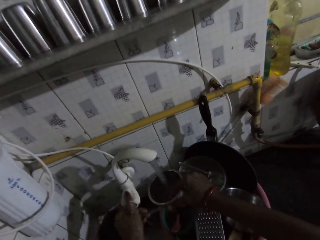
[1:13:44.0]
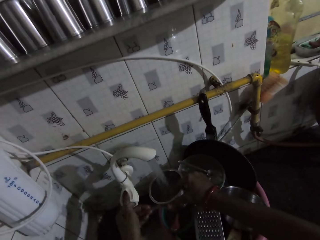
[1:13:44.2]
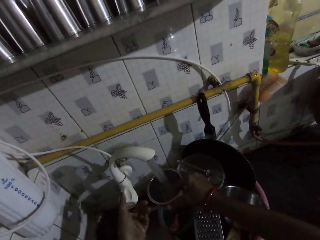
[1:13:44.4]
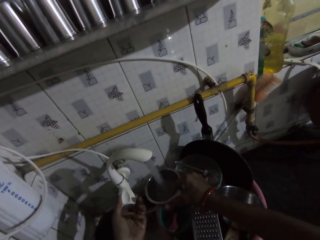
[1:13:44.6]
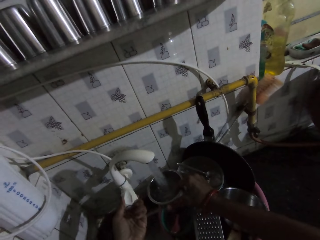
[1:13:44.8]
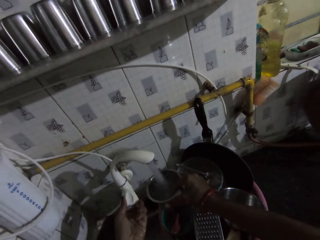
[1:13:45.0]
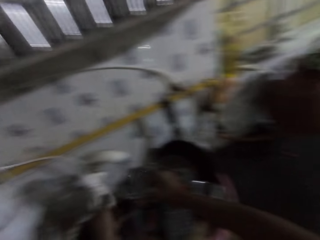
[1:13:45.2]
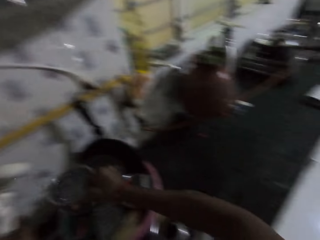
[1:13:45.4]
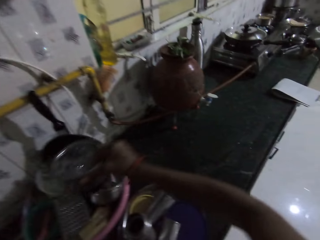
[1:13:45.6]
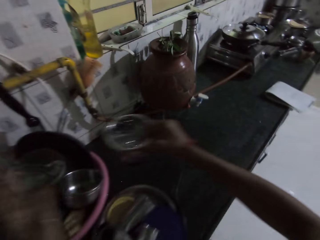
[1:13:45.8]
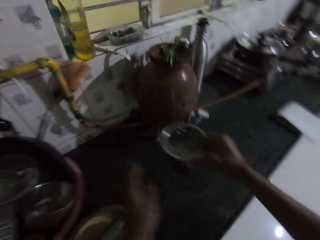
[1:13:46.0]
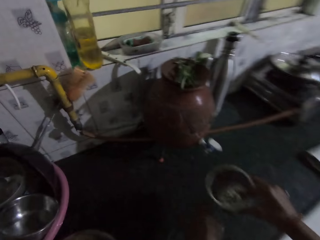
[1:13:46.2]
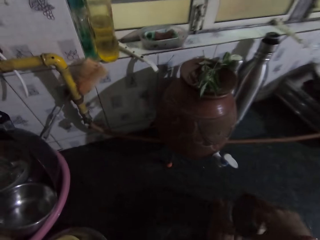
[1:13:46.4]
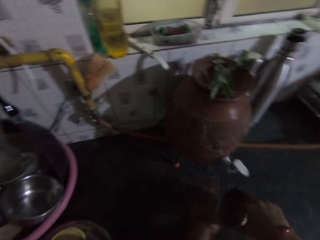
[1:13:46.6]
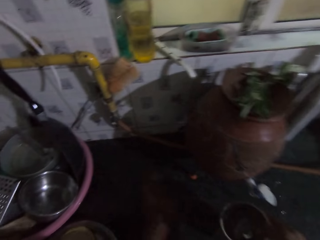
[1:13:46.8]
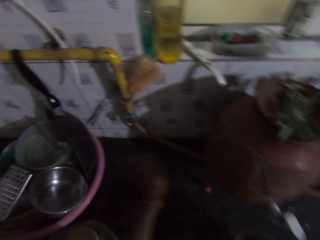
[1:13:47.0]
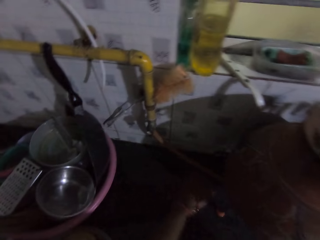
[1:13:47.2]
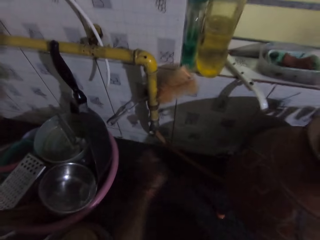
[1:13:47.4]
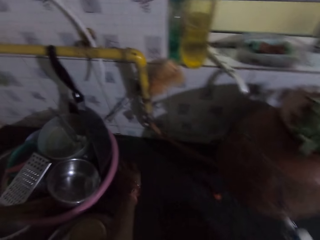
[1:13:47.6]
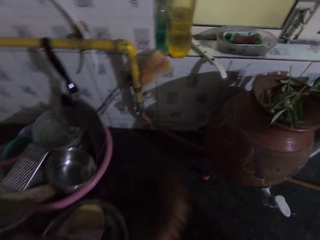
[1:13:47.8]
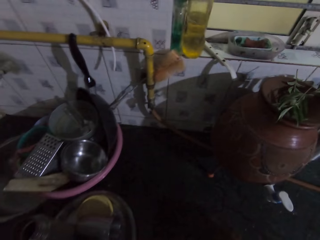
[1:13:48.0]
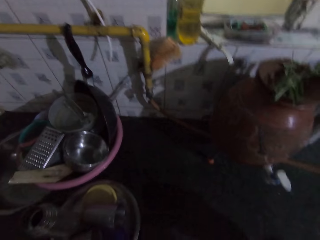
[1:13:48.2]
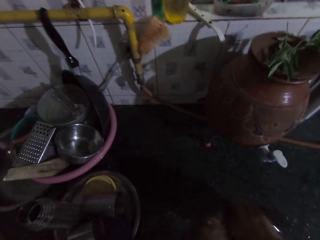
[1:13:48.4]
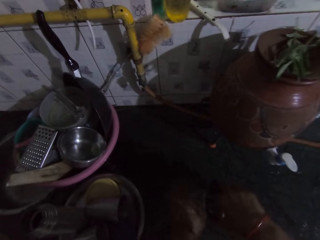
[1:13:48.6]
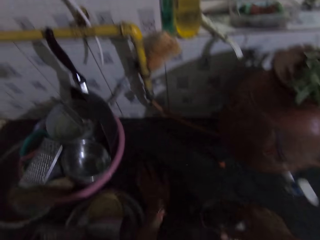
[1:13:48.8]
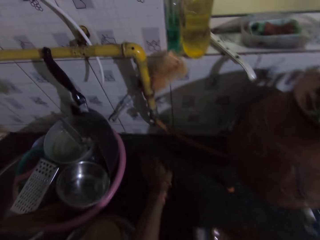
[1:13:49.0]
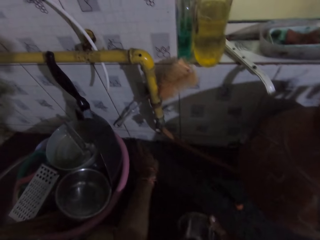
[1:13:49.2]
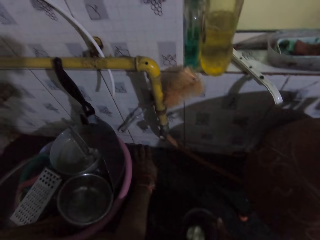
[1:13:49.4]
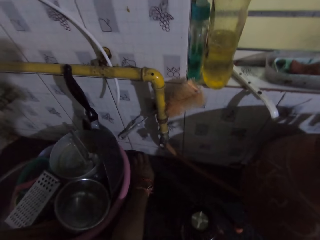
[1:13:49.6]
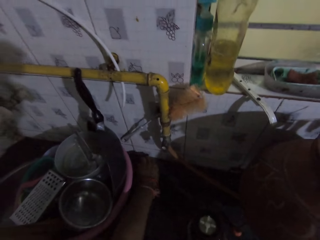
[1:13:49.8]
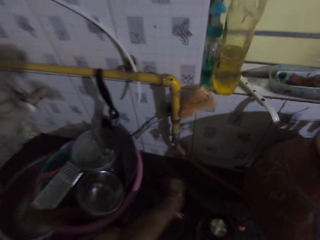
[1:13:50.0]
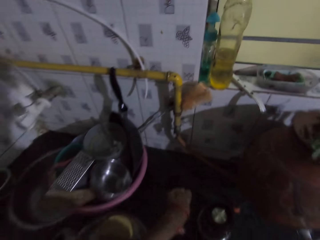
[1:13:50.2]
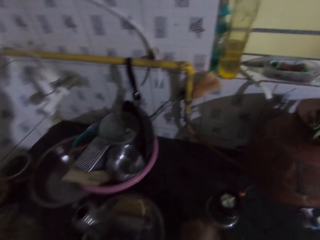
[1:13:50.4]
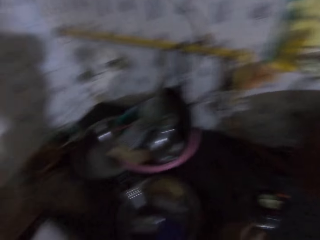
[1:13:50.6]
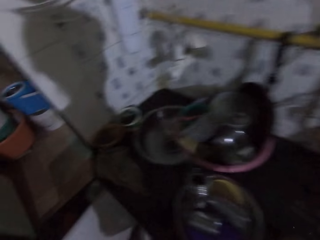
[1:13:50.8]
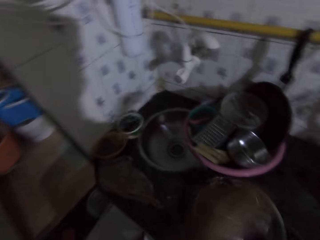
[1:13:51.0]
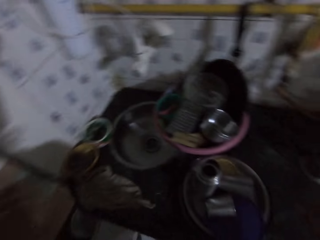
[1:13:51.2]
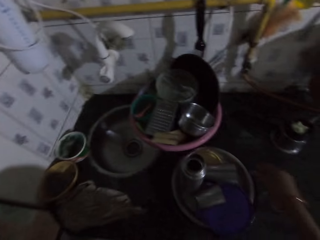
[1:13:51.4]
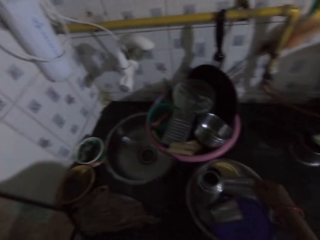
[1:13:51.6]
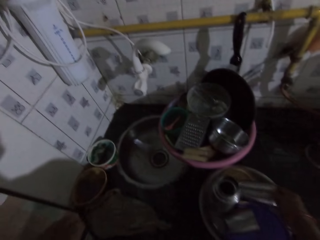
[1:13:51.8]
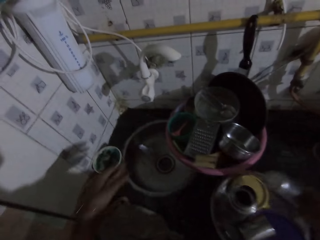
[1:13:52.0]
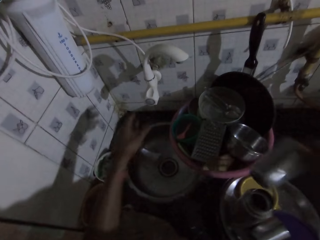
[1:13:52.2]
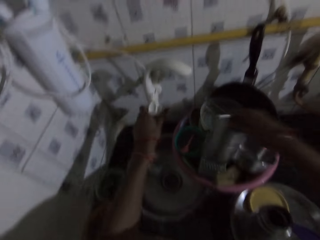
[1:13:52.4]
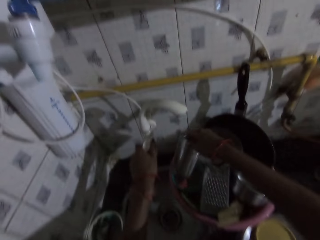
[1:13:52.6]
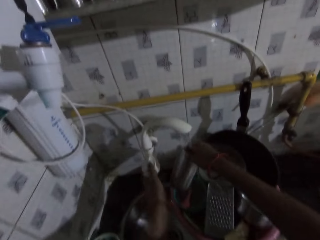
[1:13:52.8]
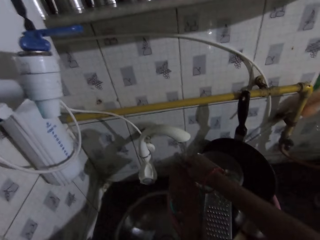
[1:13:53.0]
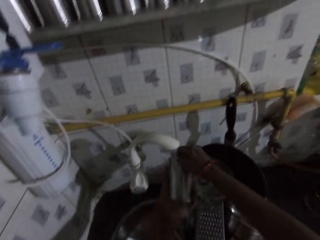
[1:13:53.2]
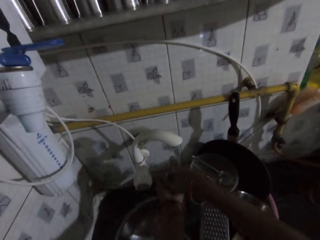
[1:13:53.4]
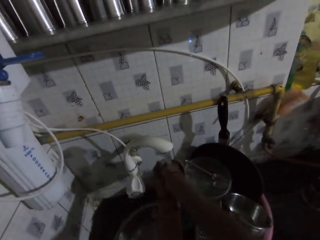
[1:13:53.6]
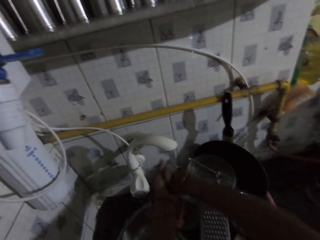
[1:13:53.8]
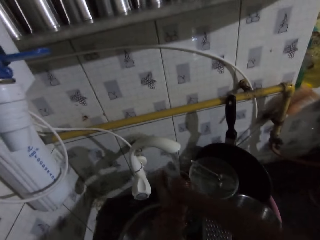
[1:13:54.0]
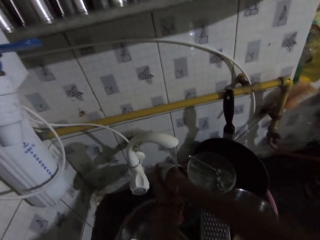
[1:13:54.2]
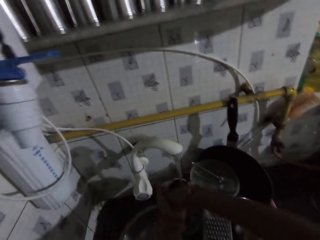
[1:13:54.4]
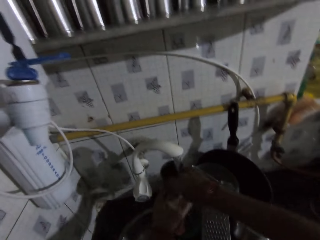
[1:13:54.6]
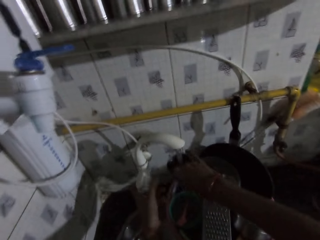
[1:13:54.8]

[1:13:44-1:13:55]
The camera wearer fills the container with water from the tap. She closes the tap with her left hand. She pours water from the container into her left hand. She sprinkles water on the kitchen slab with her left hand. She pours water from the container into her left hand. She cleans the kitchen slab with her left hand. She drops the container on the kitchen slab with her right hand. She picks up the cup from the tray with her right hand. She opens the tap with her left hand. She rinses the cup underneath the tap with both hands.

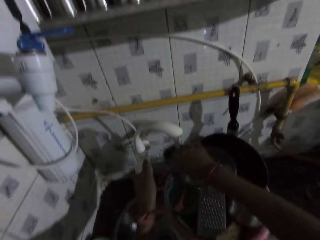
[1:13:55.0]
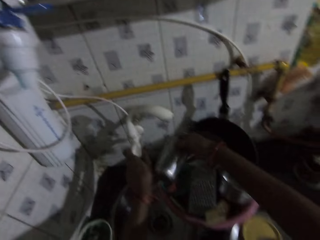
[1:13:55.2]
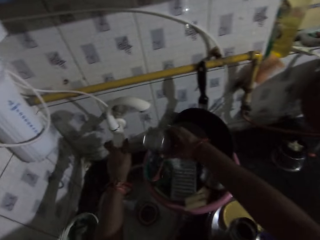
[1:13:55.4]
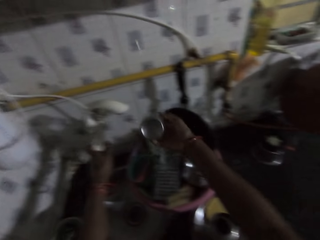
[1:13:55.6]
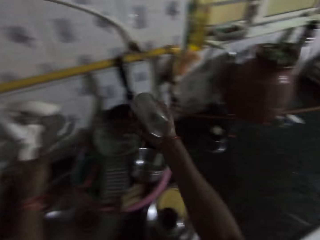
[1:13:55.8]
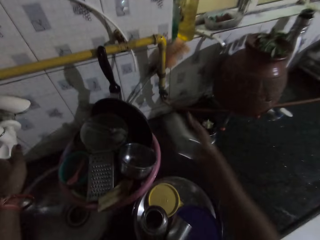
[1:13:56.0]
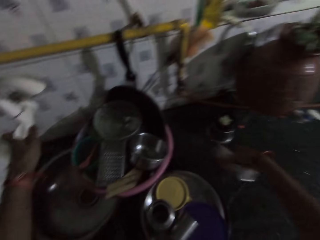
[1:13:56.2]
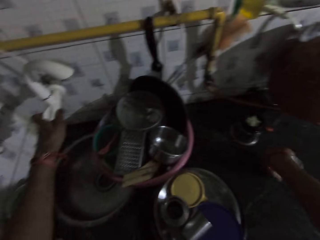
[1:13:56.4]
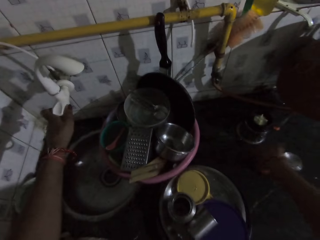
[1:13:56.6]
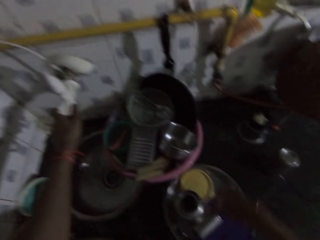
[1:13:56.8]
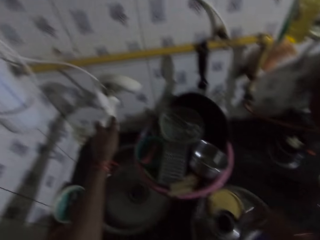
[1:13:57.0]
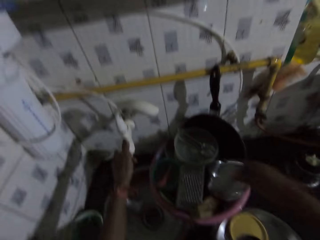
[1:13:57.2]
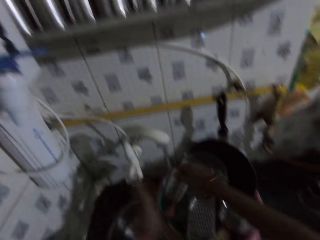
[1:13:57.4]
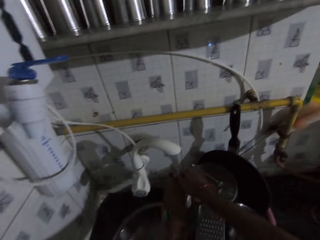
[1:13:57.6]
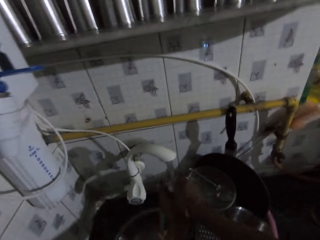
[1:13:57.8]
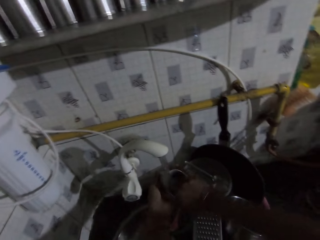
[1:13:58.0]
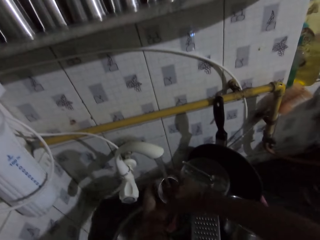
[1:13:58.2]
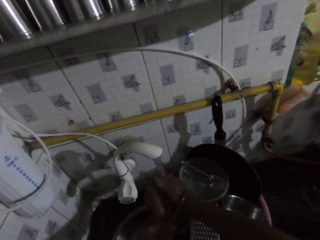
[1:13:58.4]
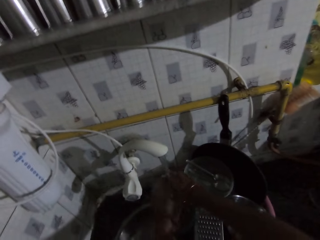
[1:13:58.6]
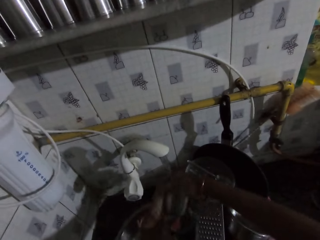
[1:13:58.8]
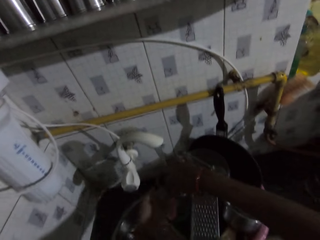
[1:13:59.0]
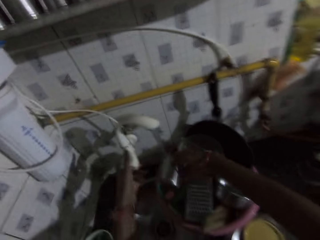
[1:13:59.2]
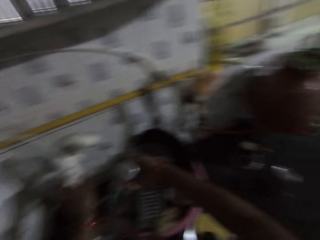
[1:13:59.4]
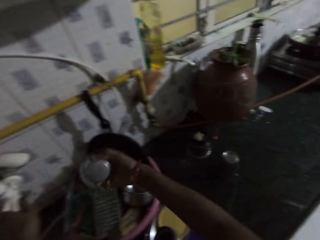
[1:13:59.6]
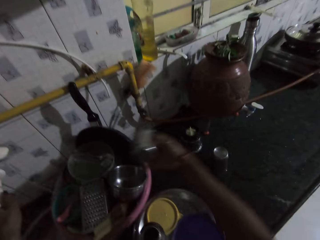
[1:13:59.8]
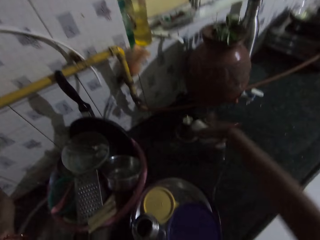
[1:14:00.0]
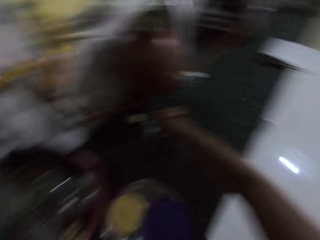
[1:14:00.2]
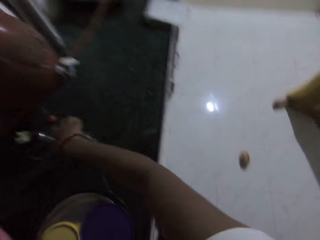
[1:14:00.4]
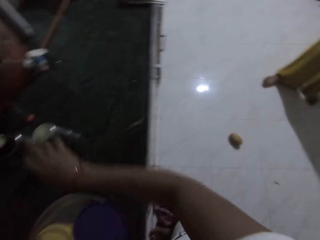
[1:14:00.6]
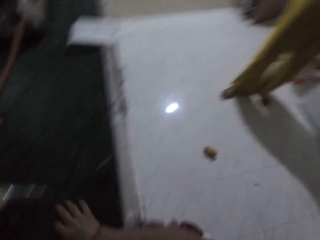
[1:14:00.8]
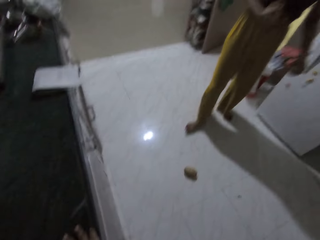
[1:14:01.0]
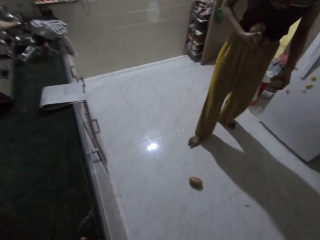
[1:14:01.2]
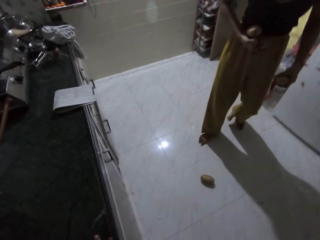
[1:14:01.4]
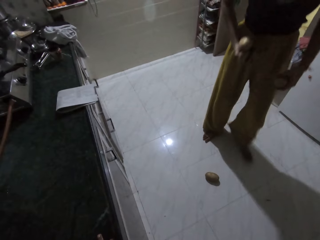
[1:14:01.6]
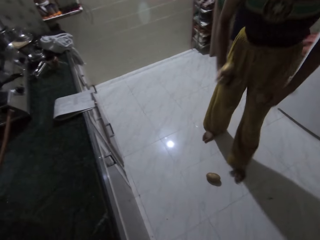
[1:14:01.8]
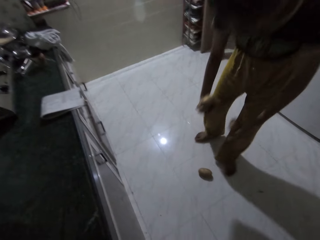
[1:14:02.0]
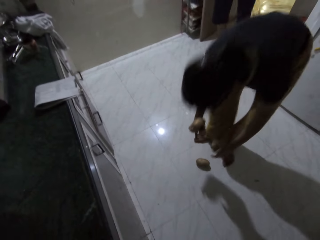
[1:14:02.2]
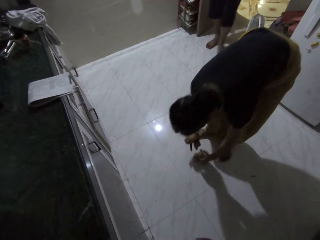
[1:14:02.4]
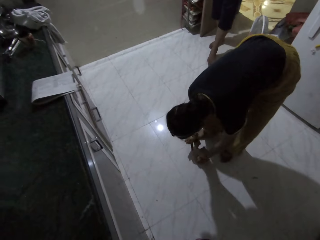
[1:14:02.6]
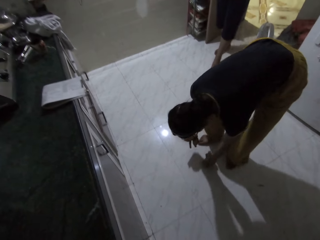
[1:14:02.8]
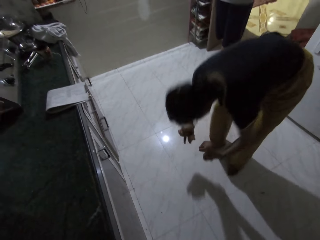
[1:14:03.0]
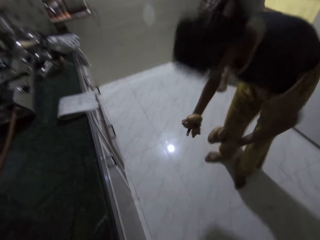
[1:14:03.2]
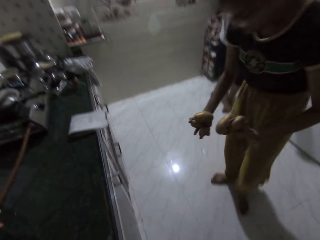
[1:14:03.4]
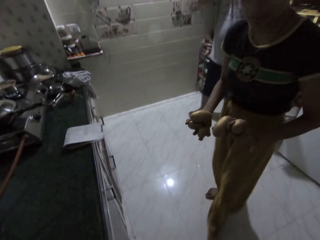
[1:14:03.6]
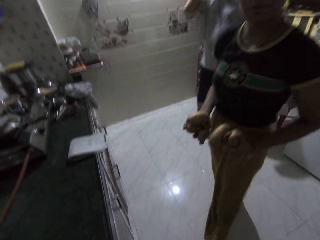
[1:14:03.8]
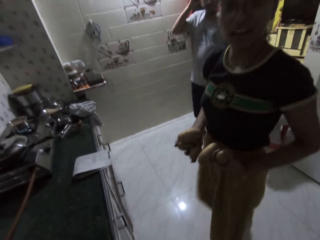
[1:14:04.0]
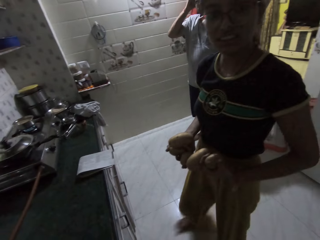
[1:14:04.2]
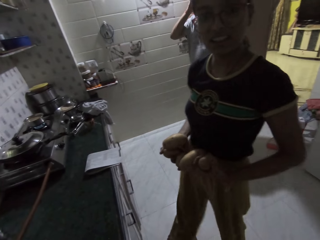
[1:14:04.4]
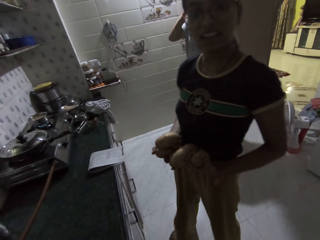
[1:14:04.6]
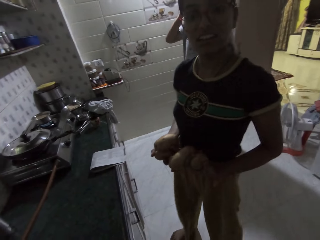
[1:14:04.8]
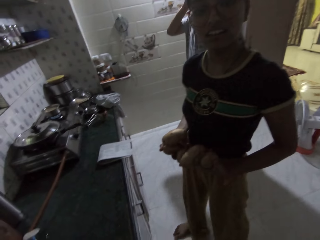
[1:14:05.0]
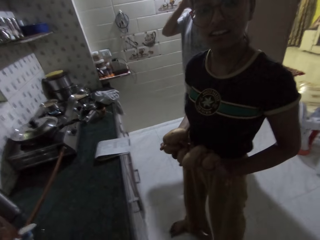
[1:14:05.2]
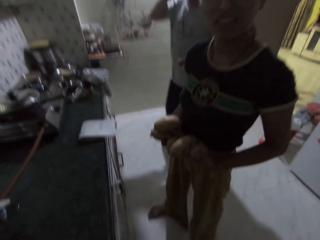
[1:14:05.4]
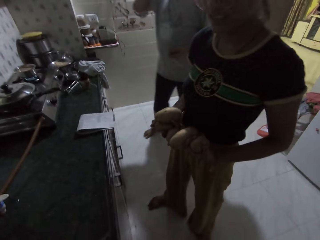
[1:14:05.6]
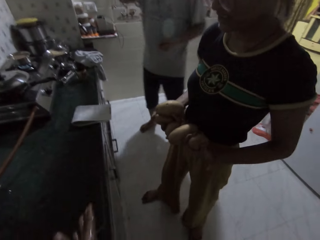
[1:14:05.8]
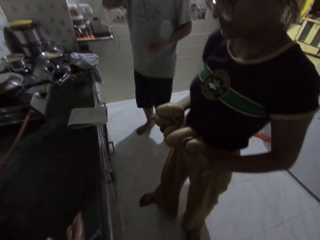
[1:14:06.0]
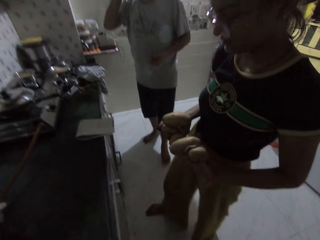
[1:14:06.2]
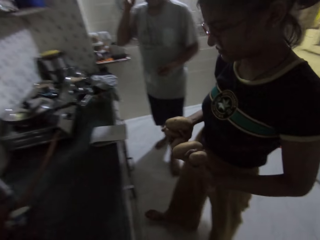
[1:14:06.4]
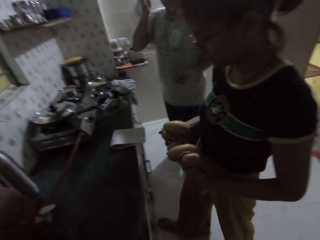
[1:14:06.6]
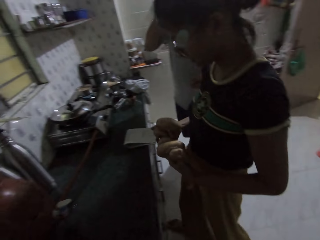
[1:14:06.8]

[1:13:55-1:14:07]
The camera wearer closes the tap with her left hand. She pours water from the cup into the basin with her right hand. She drops the cup on the kitchen slab with her right hand. She picks up the cup from the tray with her right hand. She opens the tap with her left hand and rinses the cup underneath the tap with both hands. She pours water into the basin from the cup in her right hand. She closes the tap with her left hand. She drops the cup on the kitchen slab with her right hand. A woman holds some potatoes in both hands. The camera wearer interacts with the woman. A man walks into the kitchen. The woman picks up a potato from the floor with her left hand. The woman carries potatoes to a counter.
